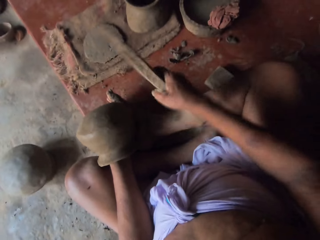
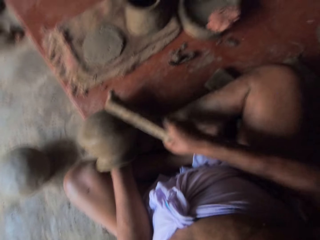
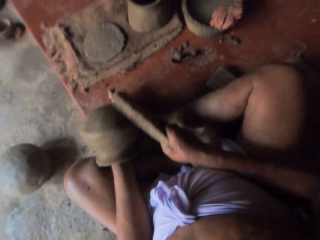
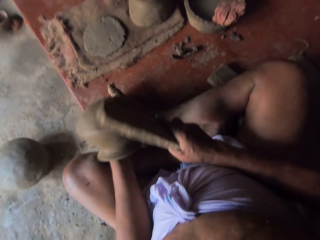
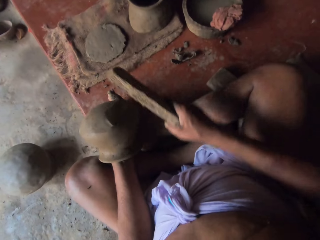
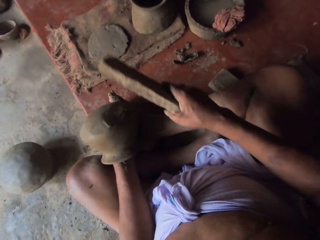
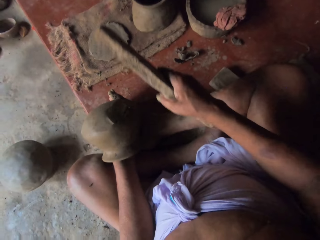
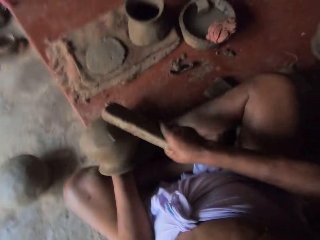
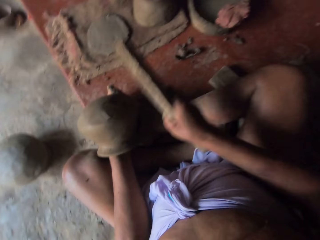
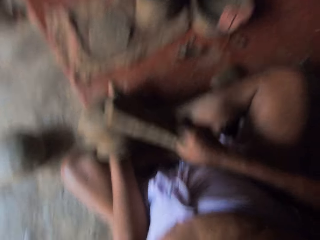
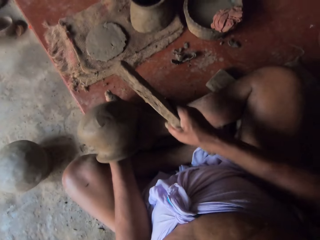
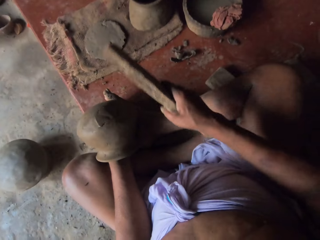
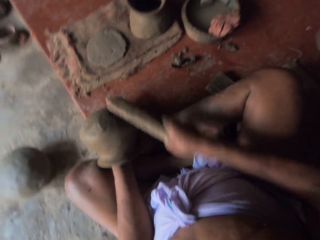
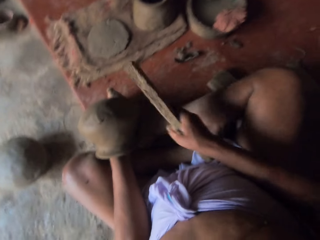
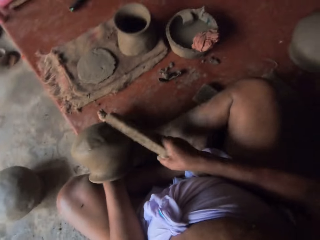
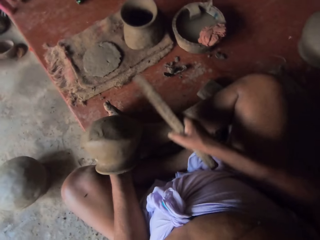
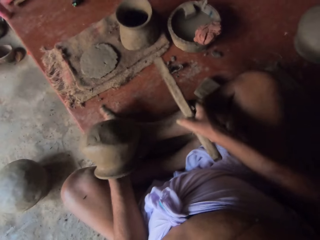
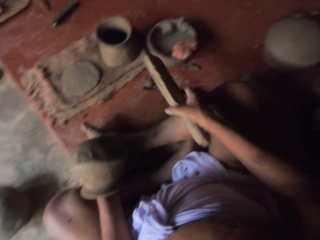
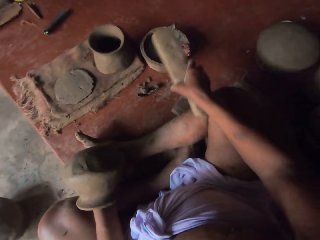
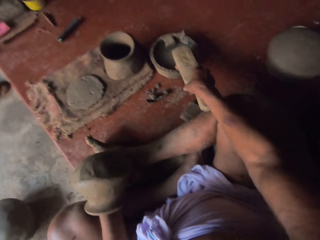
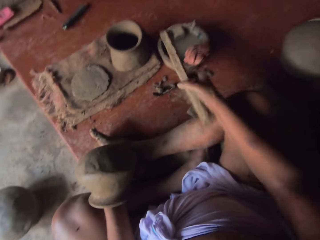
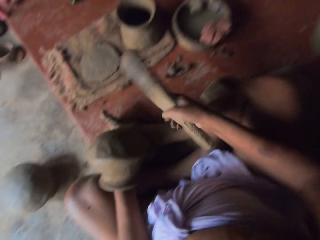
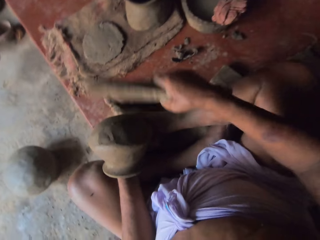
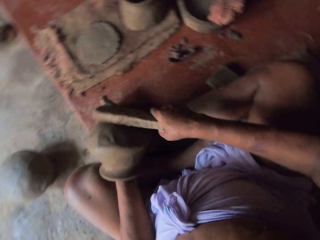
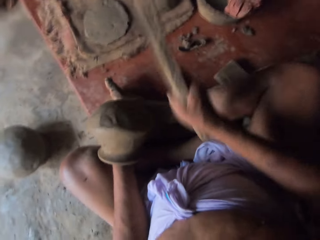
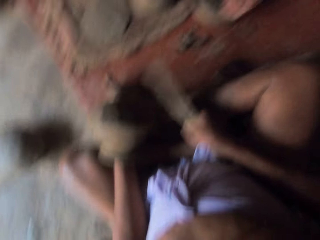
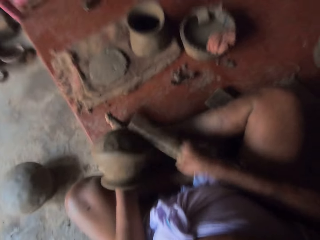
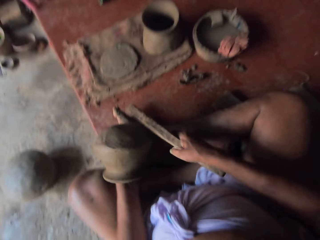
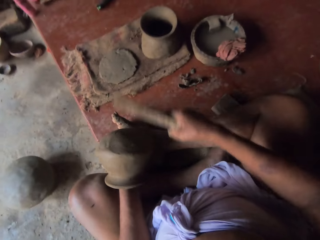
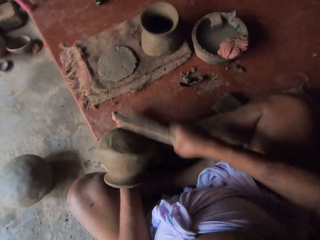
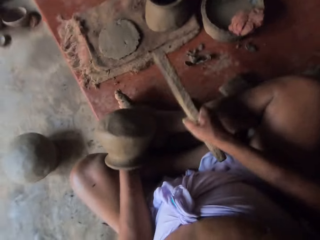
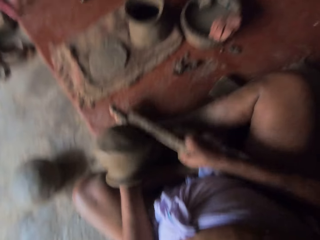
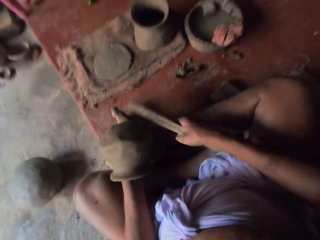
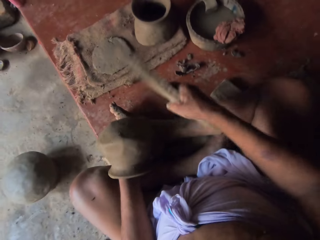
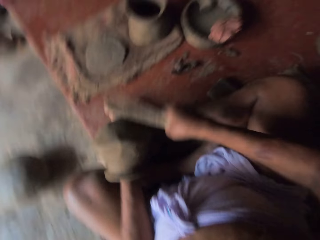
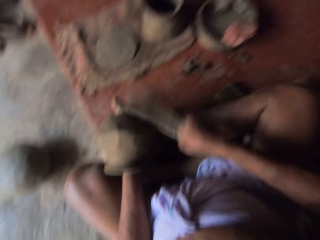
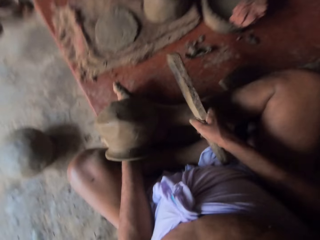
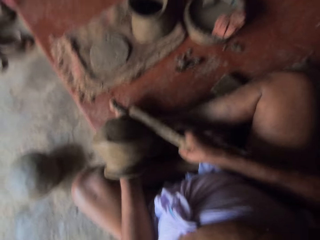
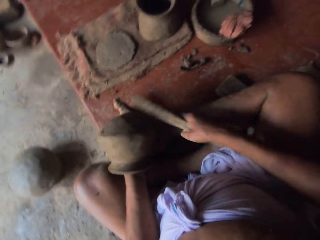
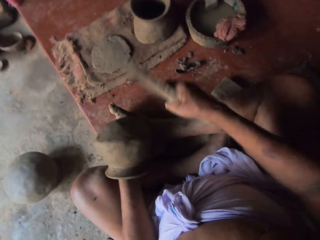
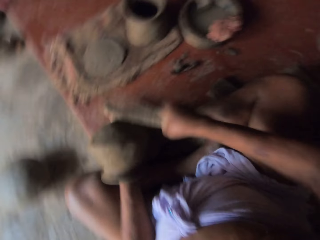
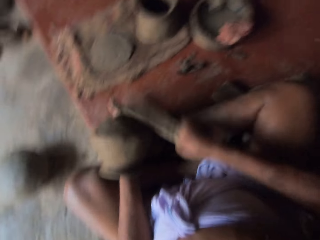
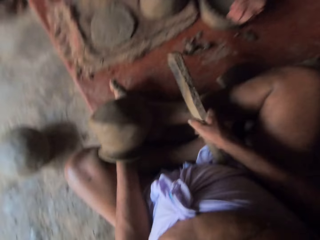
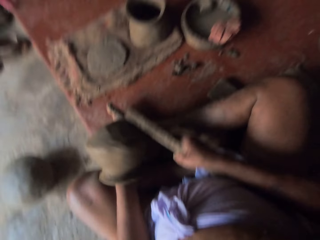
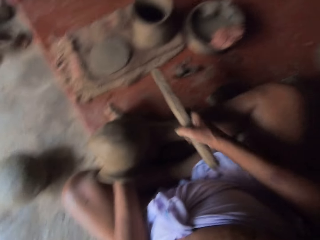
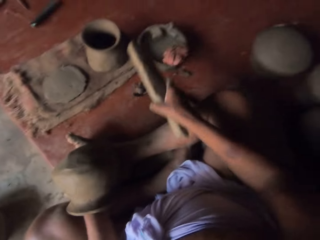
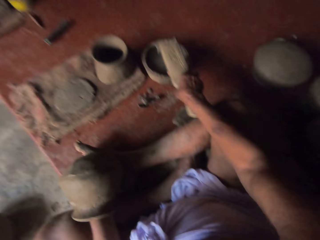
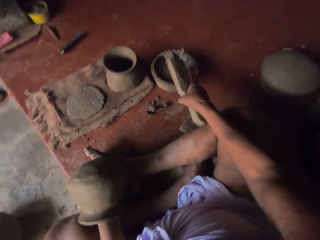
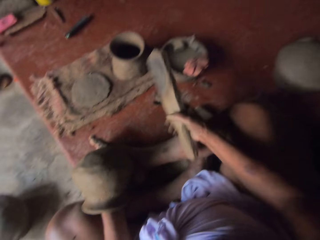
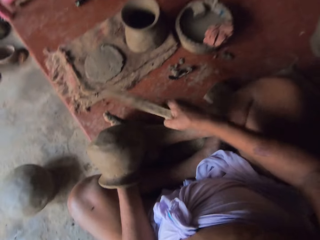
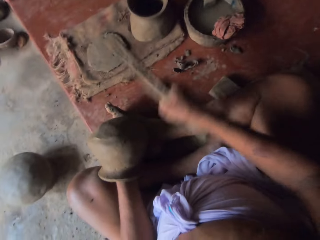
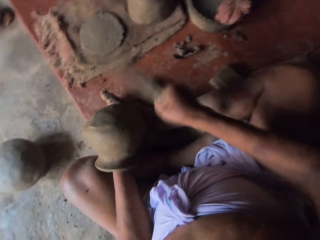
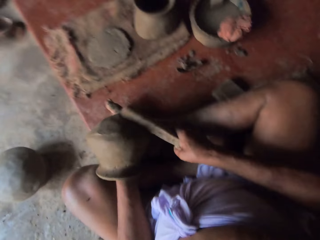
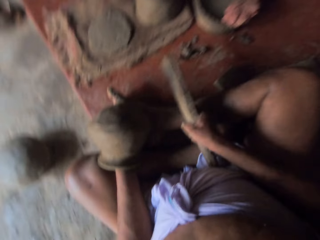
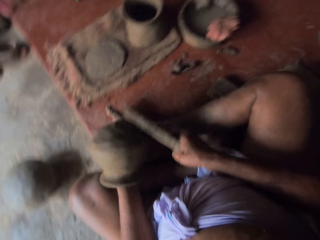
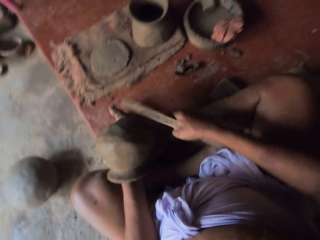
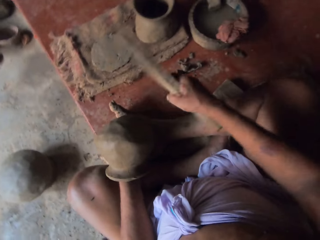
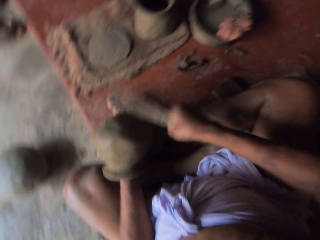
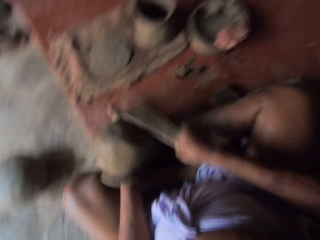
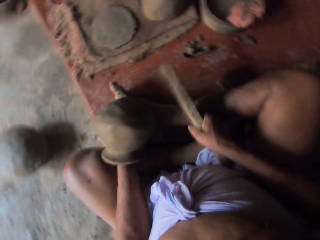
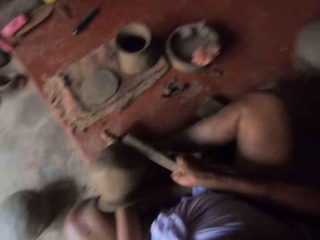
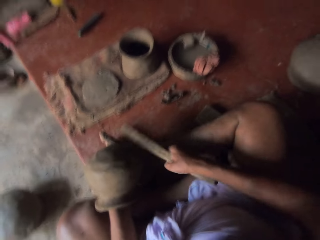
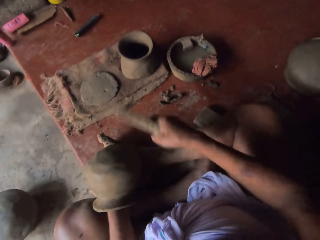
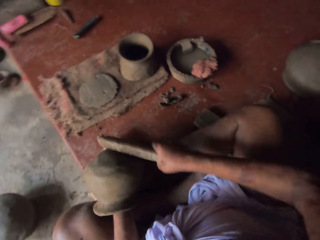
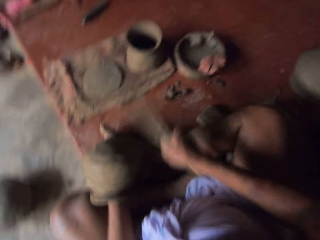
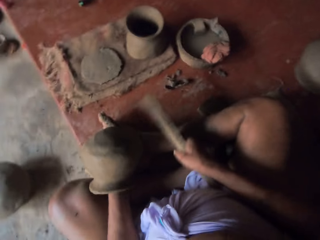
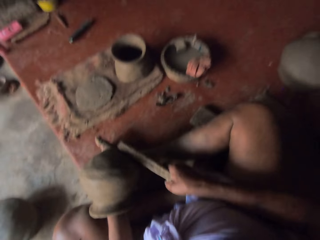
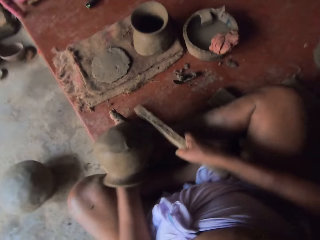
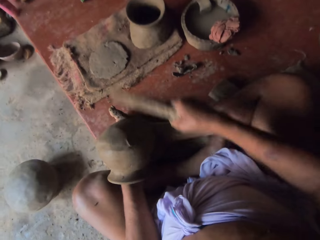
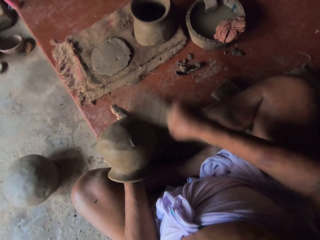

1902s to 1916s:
The camera wearer hits a potter's rib on a cloth. They place the stick in the mixture and shape the clay pot with the stick. They hit the potter's rib on the cloth. They place the stick in the mixture and shape the clay pot with the stick.

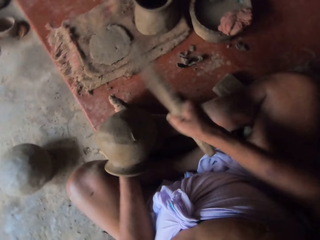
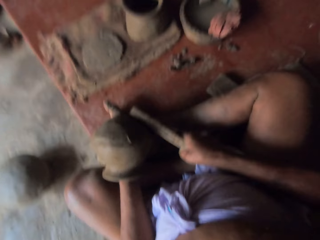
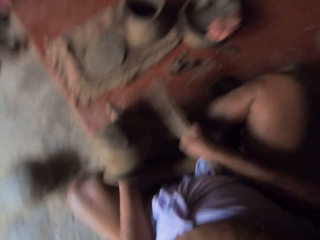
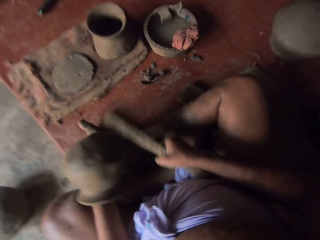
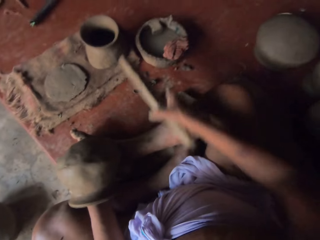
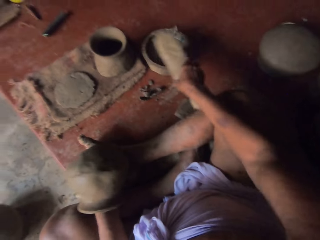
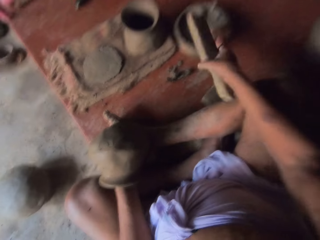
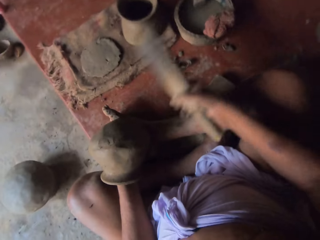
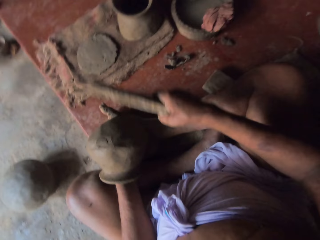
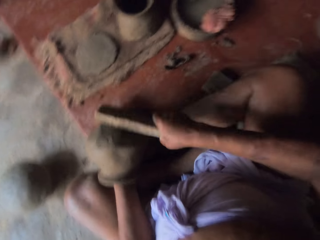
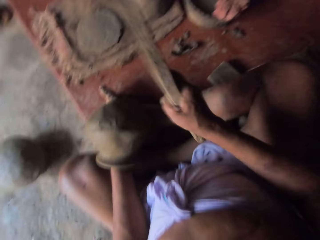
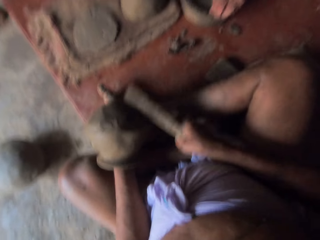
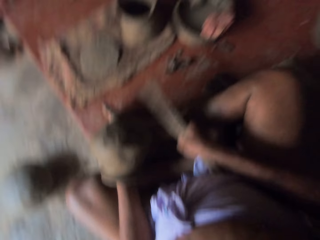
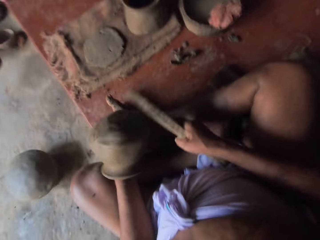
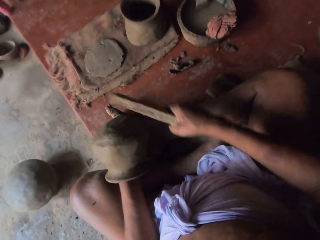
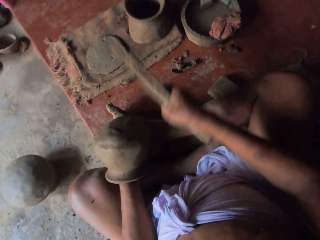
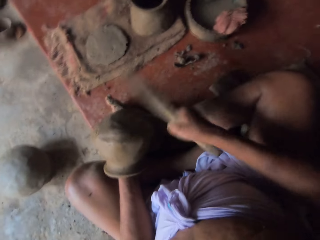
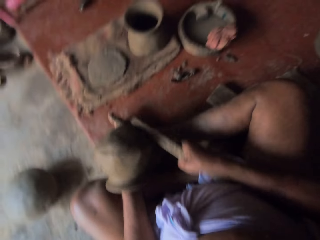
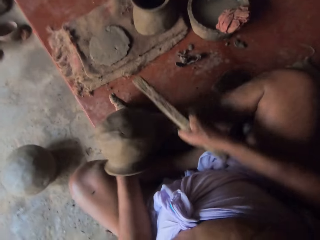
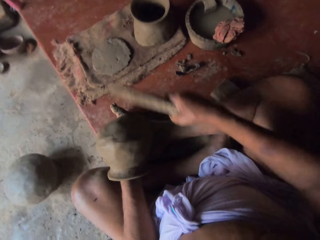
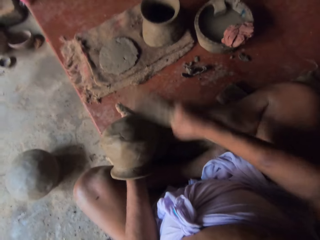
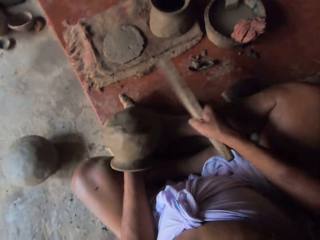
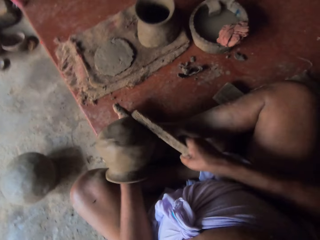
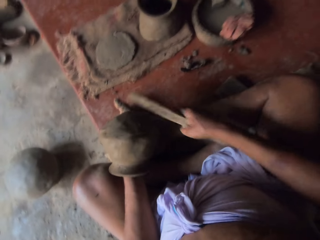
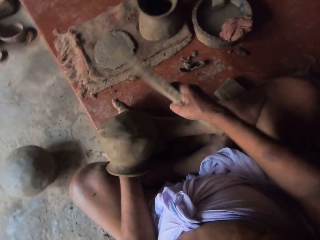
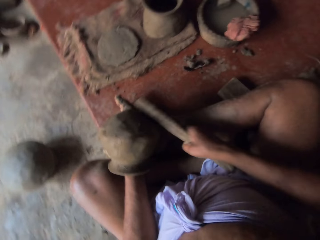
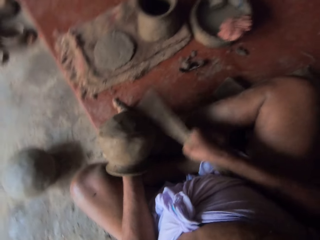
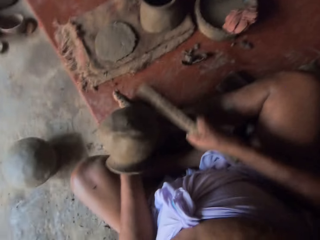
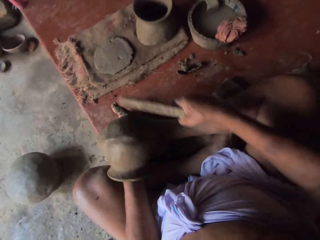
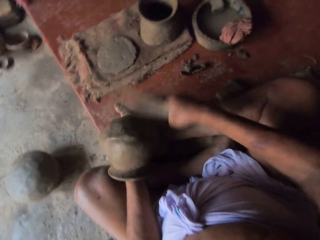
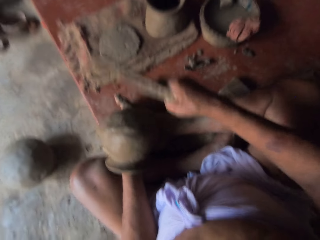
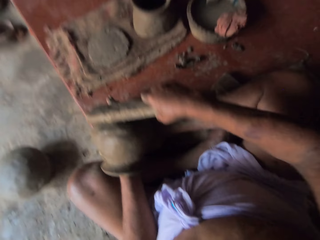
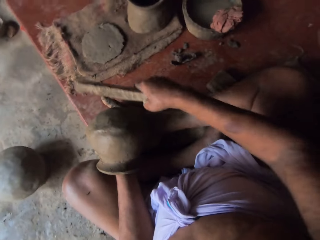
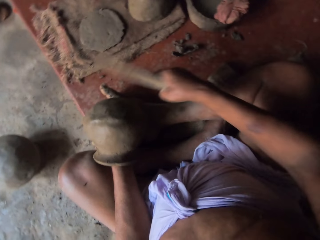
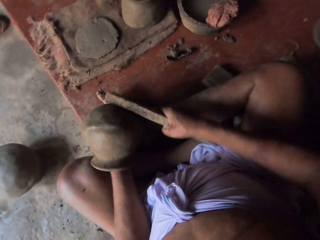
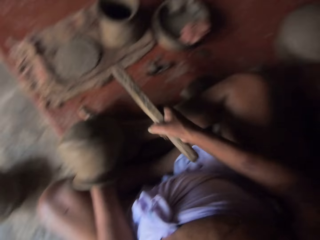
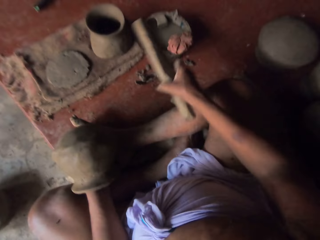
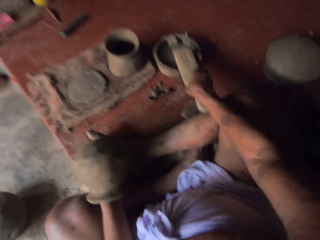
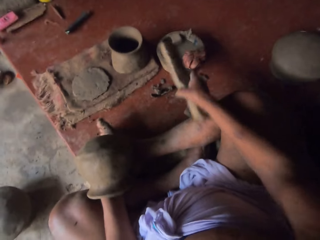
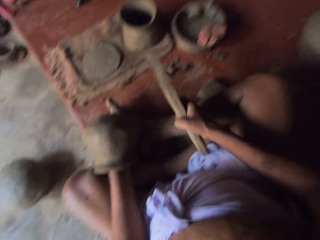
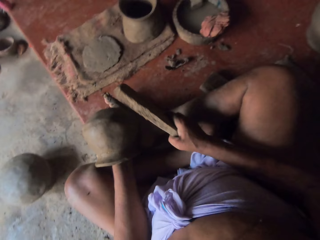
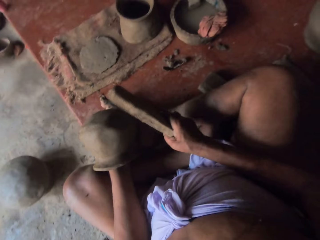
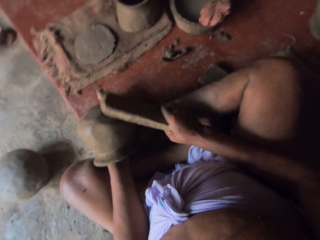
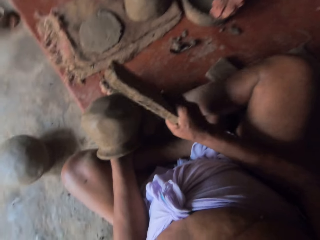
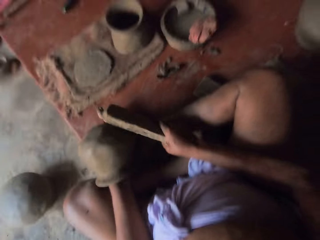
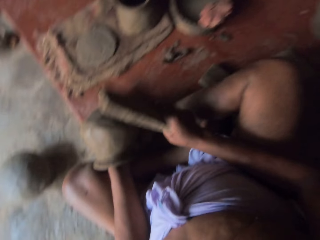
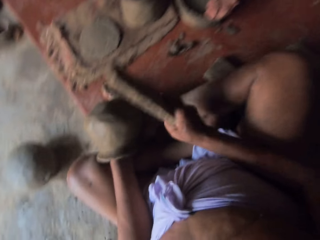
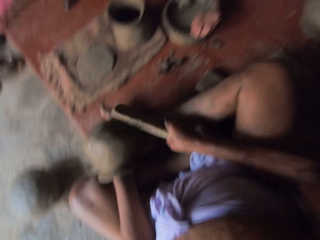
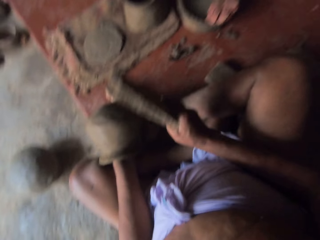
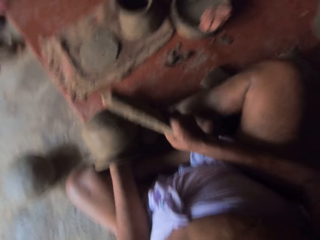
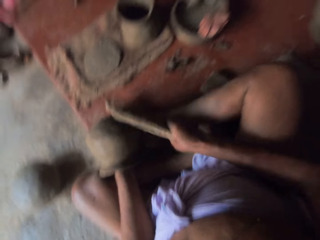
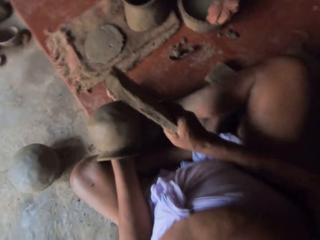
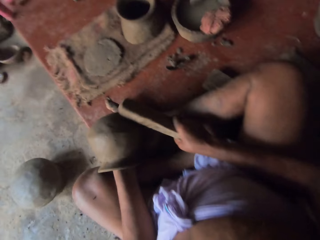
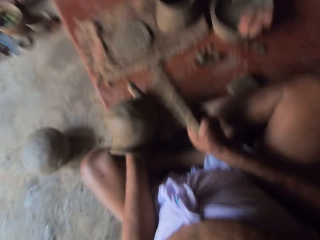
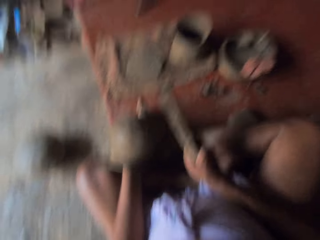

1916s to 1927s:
The camera wearer hits a potter's rib on a cloth. They place the stick in the mixture and shape the clay pot with the stick. They place the stick in the mixture and shape the clay pot with the stick.
